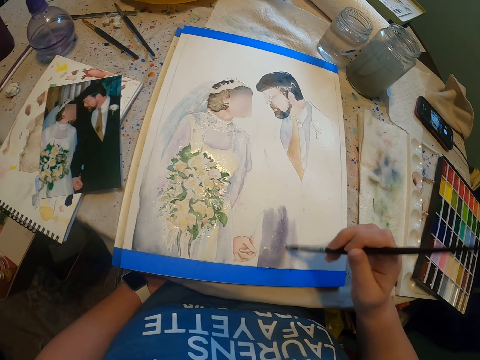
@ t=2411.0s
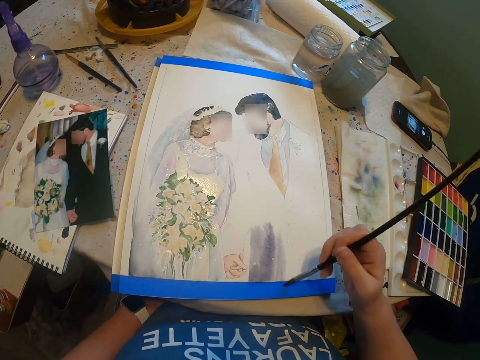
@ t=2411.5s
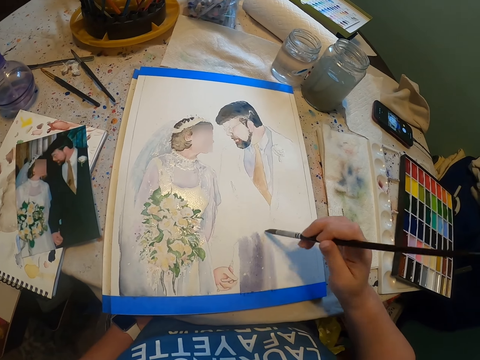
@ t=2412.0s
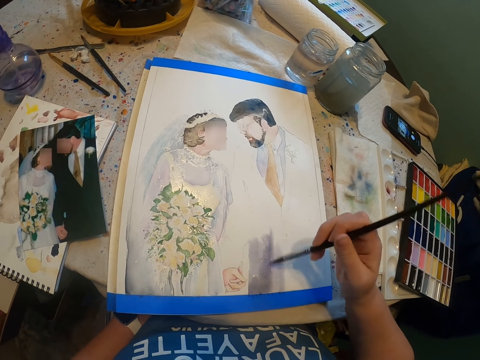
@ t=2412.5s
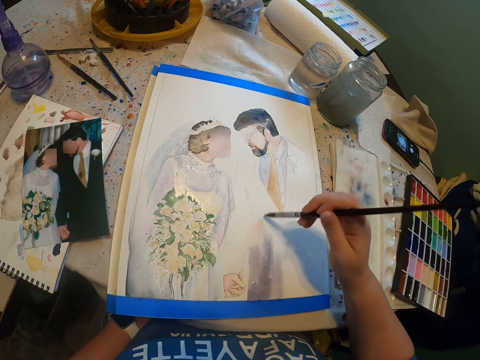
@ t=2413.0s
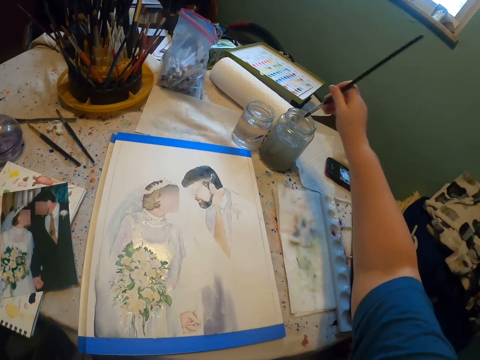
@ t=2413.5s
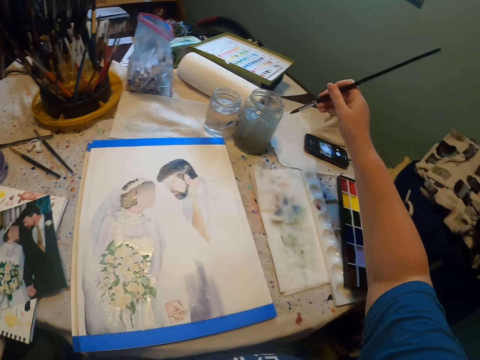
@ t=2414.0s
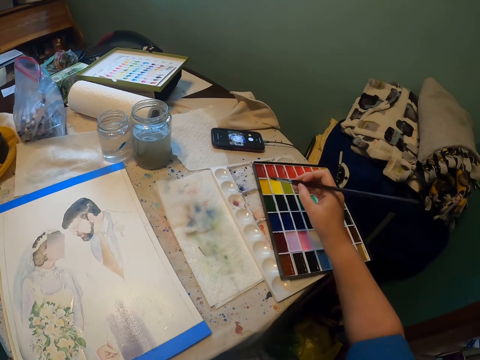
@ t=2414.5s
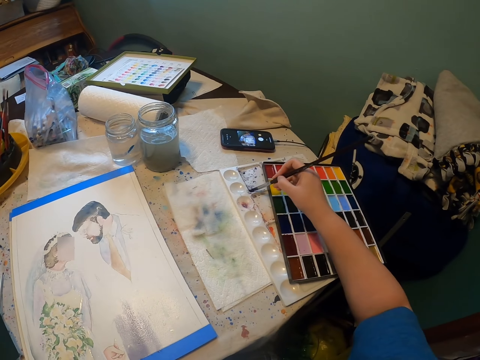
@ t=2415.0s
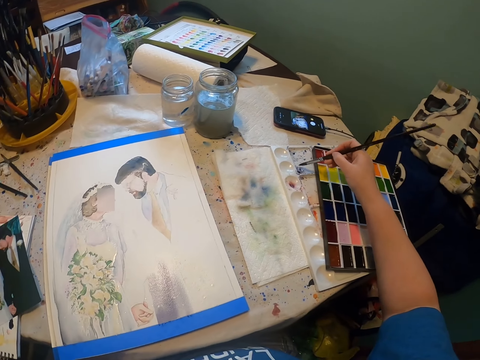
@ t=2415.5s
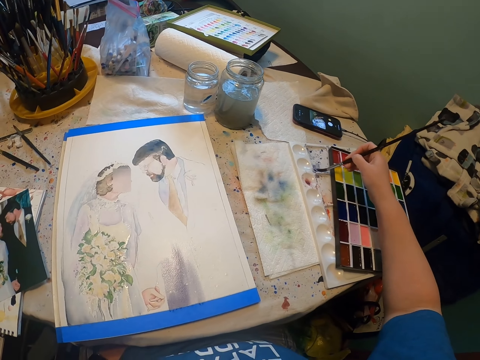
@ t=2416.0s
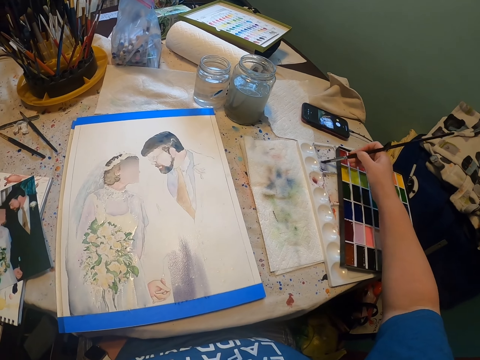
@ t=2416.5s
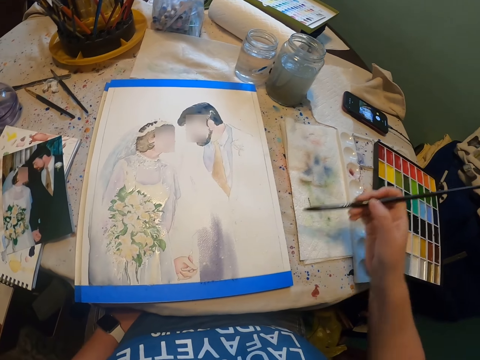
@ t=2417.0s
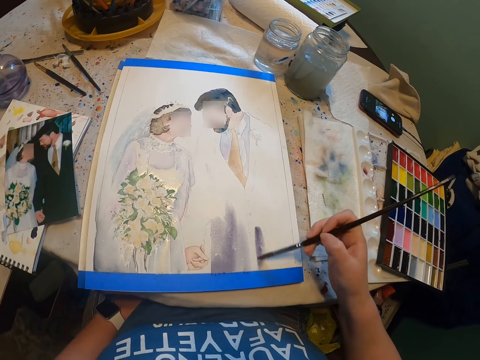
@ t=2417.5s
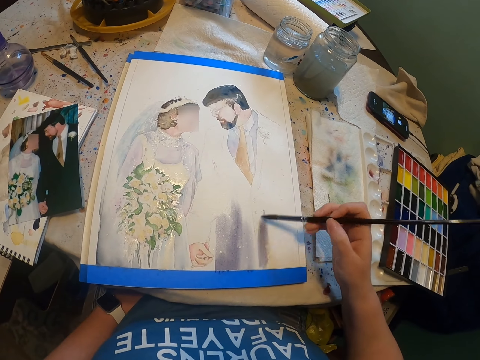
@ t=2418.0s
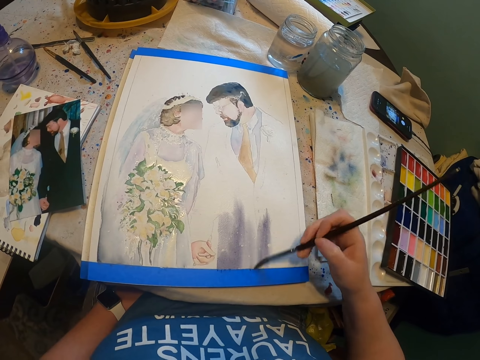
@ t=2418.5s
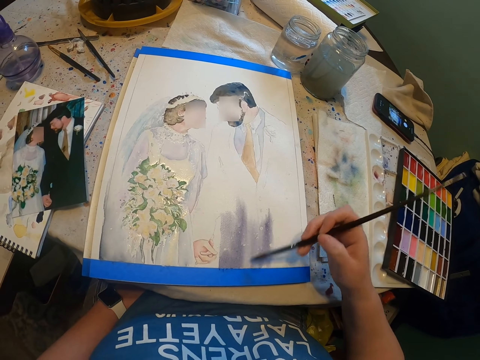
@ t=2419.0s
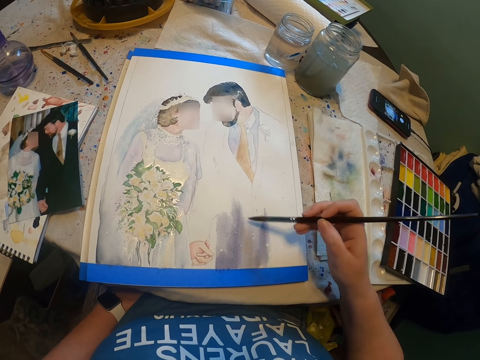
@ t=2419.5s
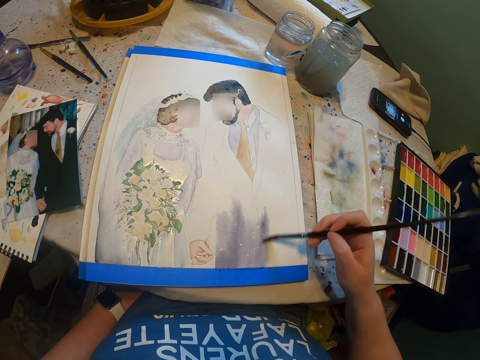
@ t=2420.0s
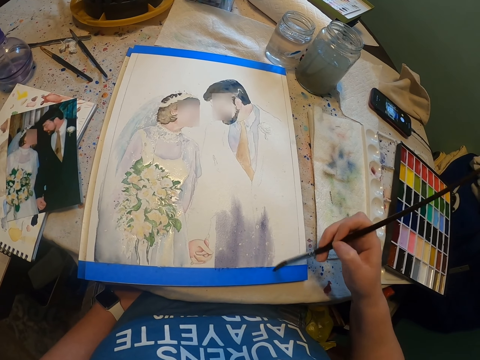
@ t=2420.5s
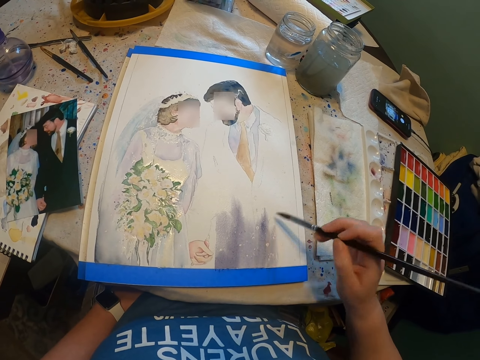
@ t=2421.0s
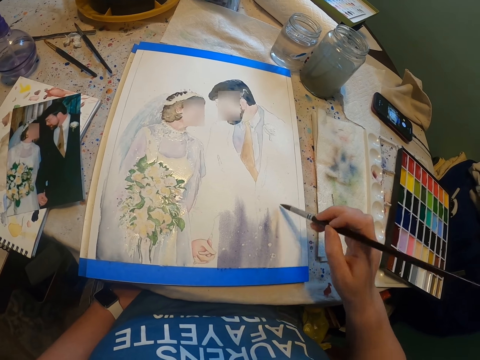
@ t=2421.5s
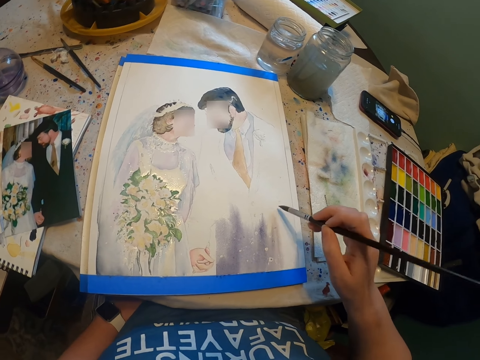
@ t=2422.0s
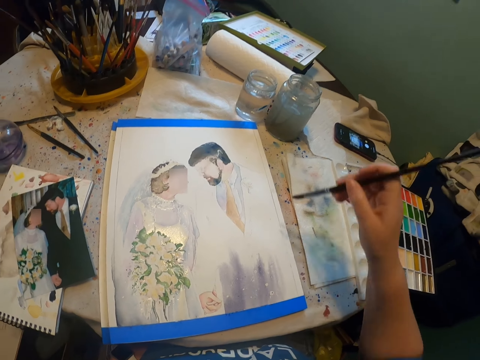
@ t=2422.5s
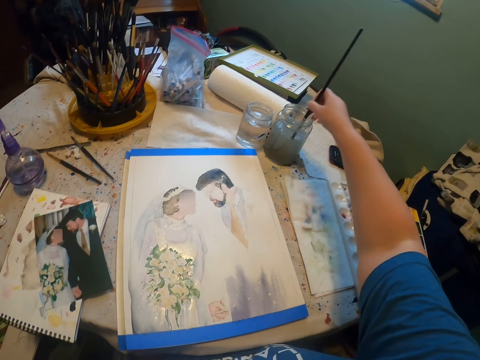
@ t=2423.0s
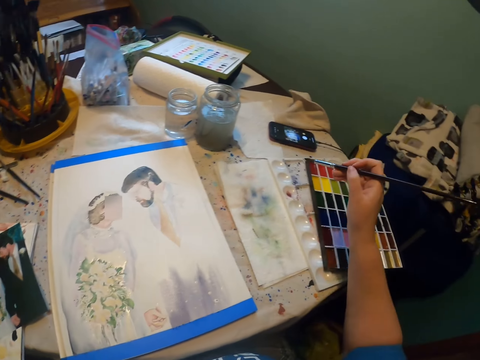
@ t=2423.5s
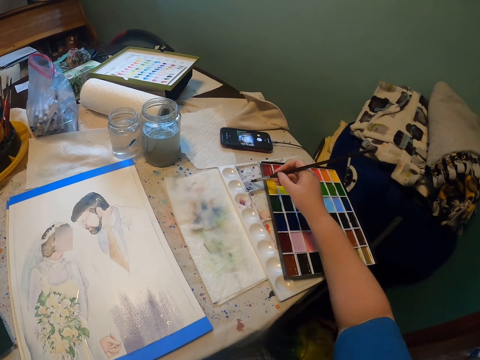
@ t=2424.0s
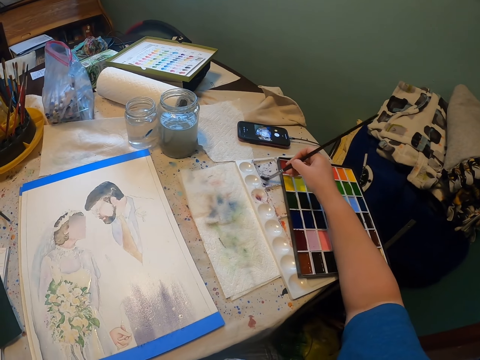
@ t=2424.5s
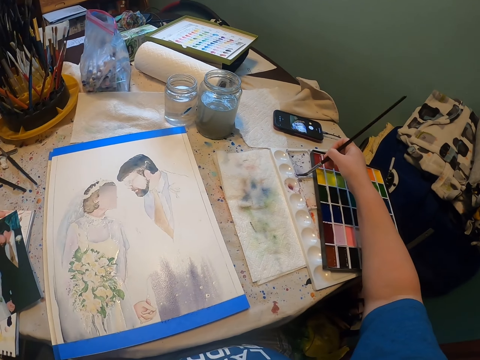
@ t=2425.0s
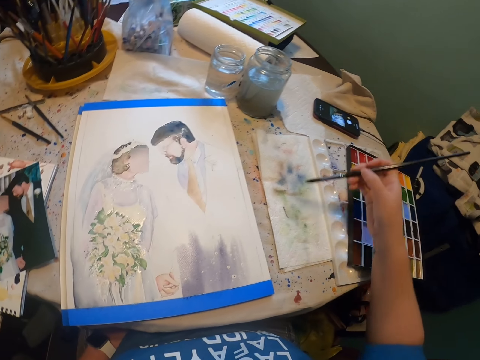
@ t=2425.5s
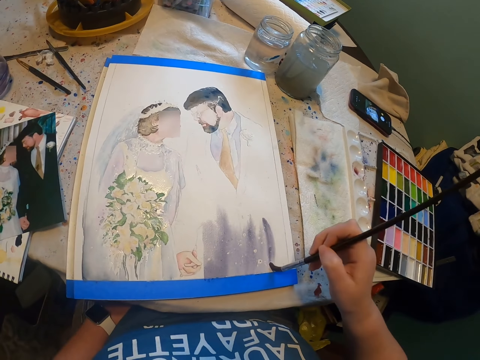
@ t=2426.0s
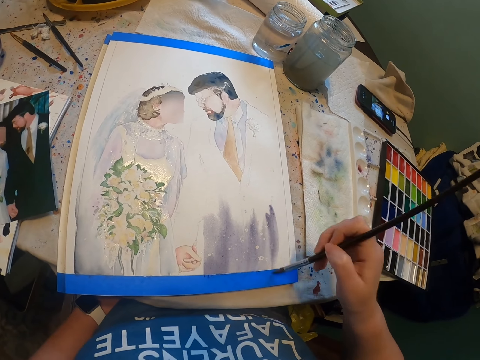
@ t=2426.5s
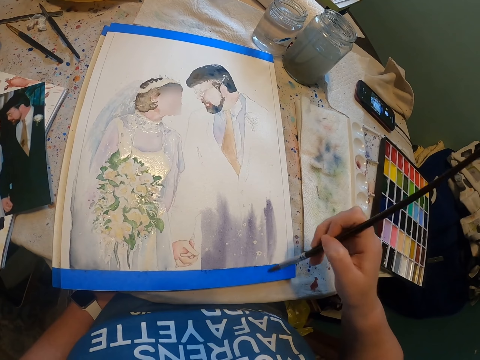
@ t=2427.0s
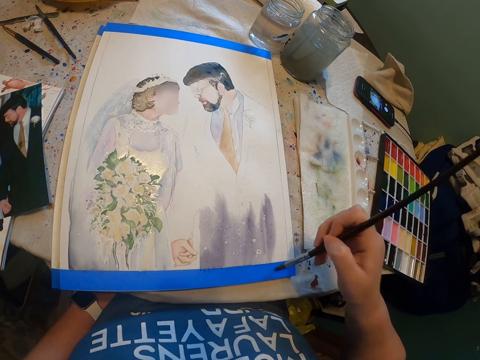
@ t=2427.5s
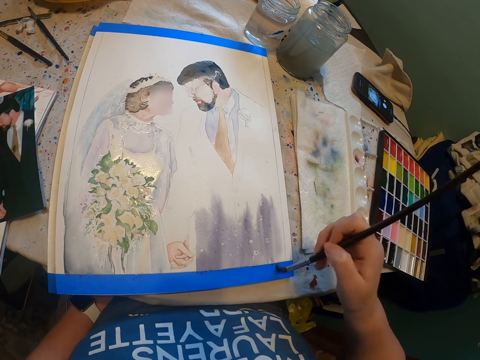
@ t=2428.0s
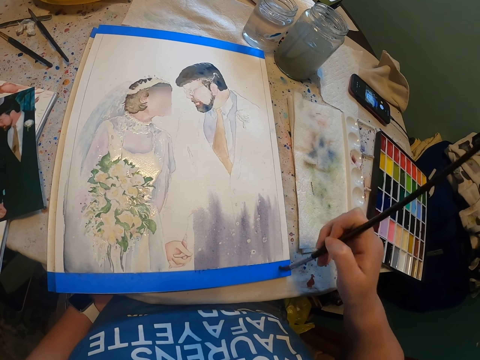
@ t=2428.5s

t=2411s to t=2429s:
The camera wearer dips the paint brush in a water color. They add paint on the paint brush. They rub the brush on the paint. They paint the sketch on the paint paper with the brush. They dip the paint brush in the water color. They add paint on the paint brush. They rub the brush on the paint. They paint the sketch on the paint paper with the brush.

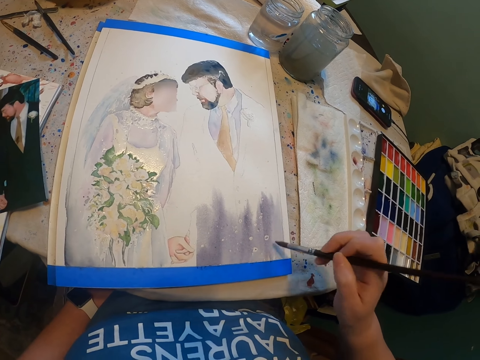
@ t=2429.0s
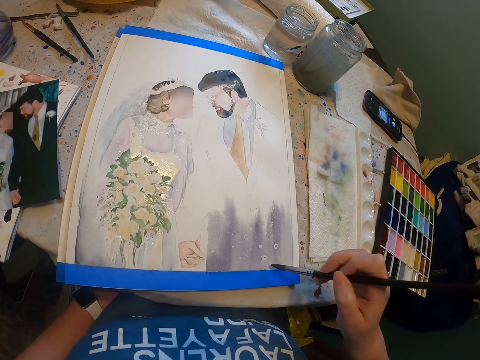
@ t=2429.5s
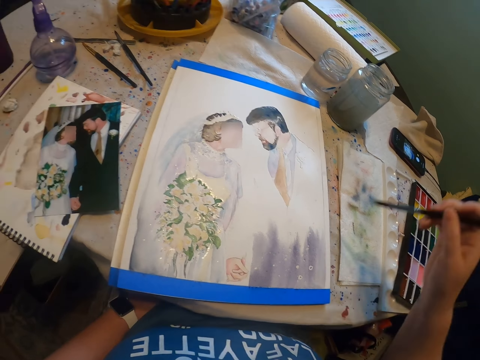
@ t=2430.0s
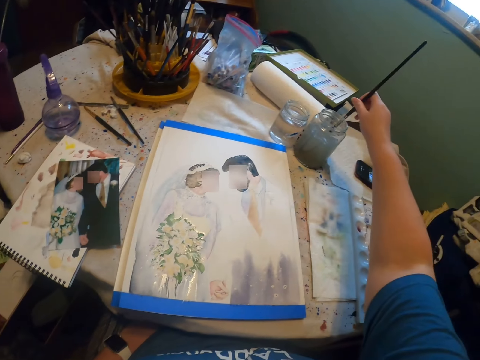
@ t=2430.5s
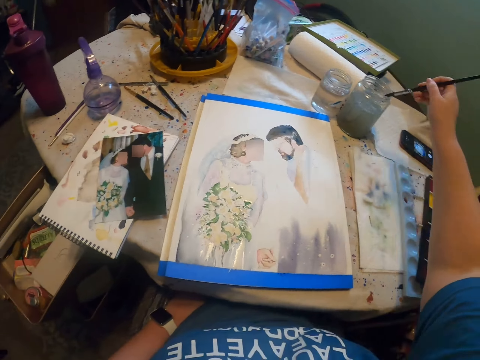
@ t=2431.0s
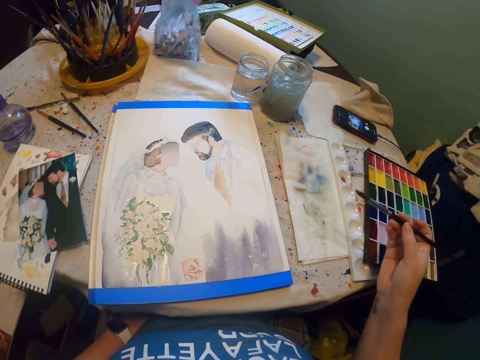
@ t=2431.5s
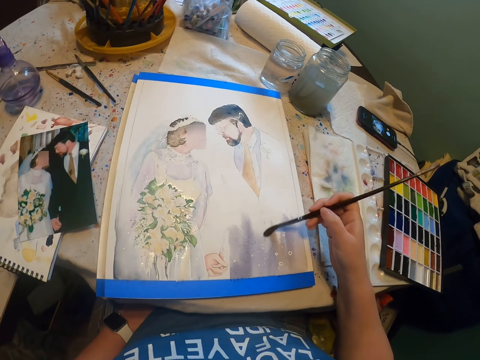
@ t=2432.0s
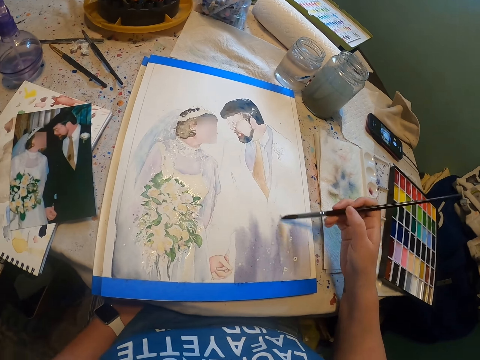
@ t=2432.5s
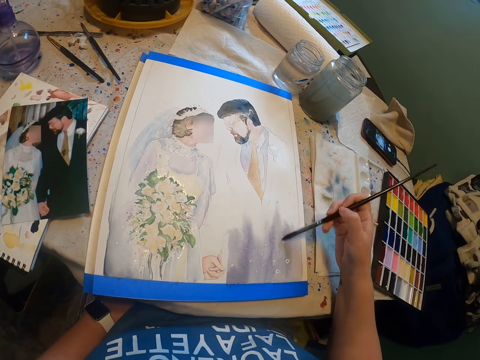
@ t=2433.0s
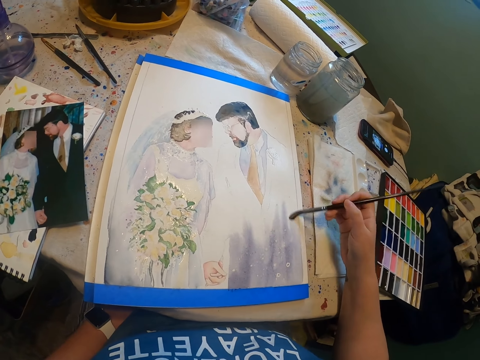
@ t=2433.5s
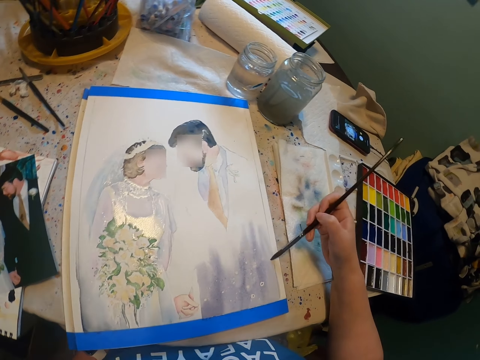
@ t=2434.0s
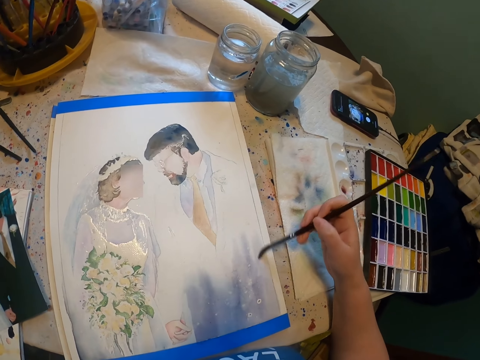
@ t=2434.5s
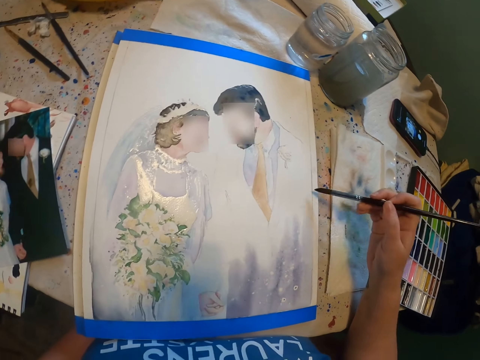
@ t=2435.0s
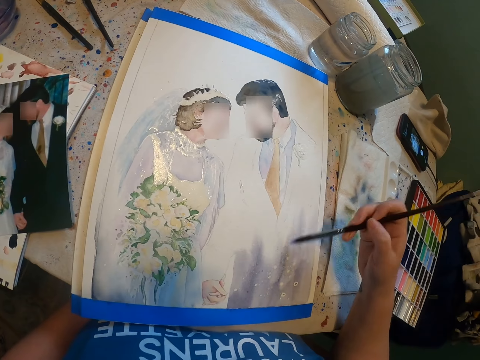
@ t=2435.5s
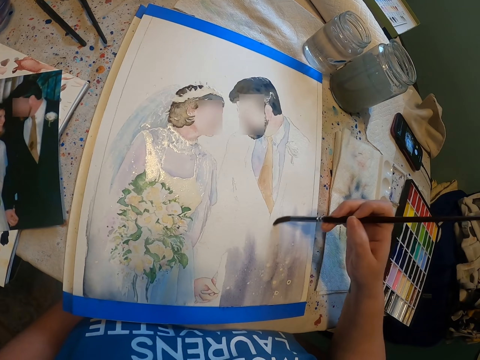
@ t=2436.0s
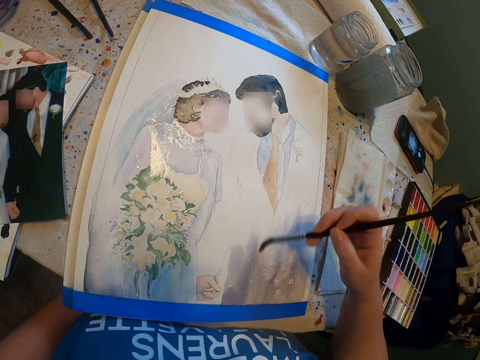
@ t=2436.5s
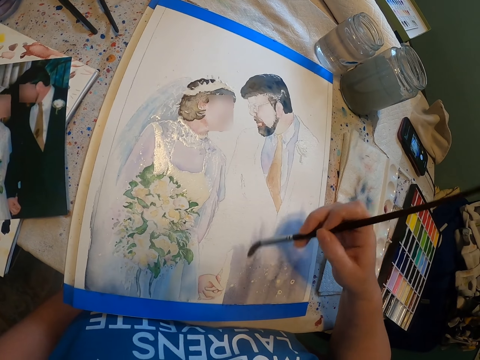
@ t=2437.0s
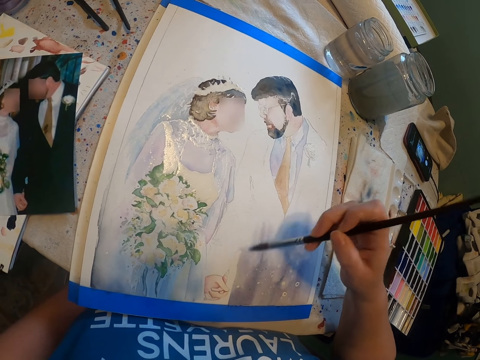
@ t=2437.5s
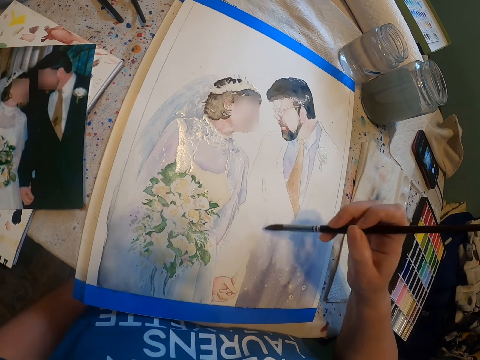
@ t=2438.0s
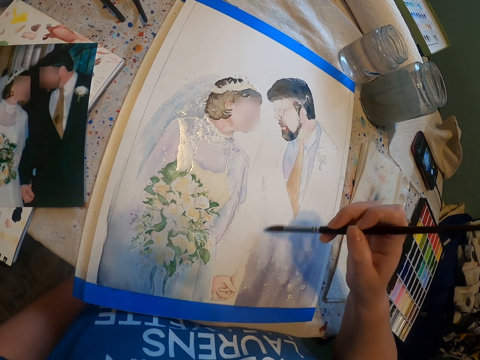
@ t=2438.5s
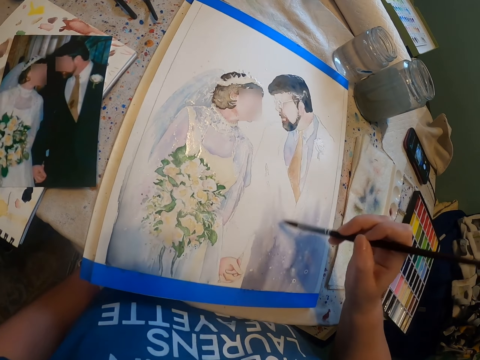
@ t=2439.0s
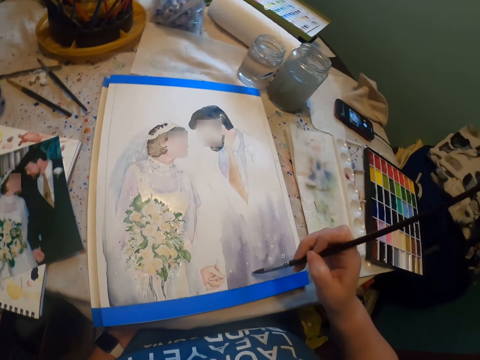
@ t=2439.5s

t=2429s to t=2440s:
The camera wearer dips the paint brush in a water color. They paint the sketch on the paint paper with the brush.
